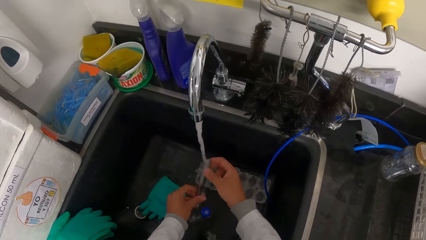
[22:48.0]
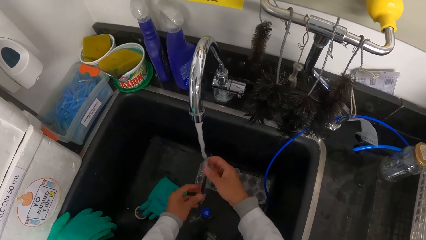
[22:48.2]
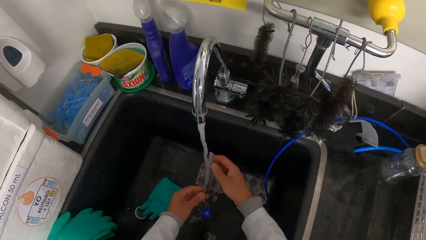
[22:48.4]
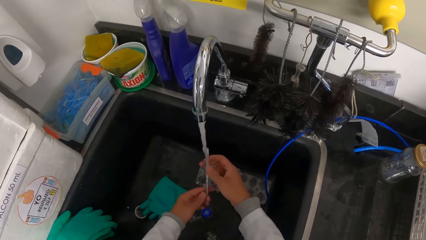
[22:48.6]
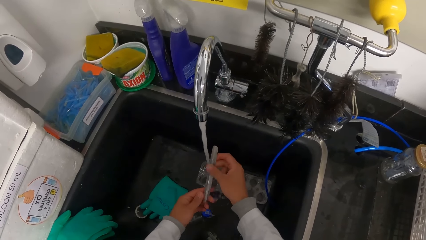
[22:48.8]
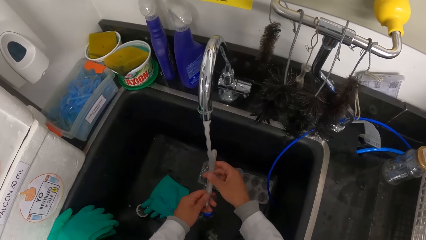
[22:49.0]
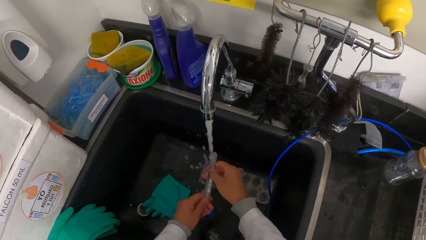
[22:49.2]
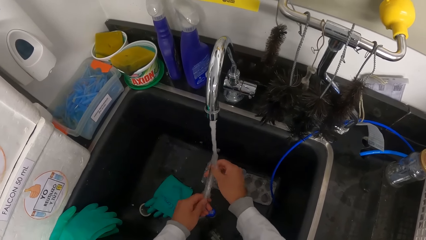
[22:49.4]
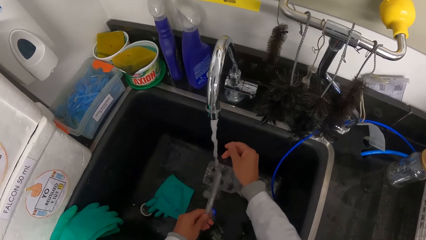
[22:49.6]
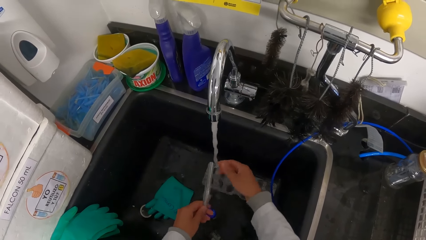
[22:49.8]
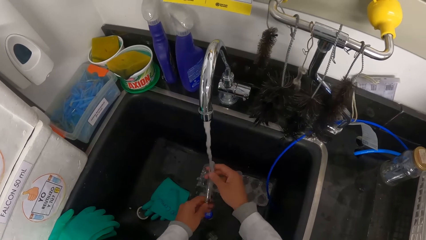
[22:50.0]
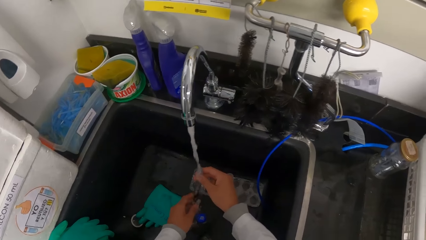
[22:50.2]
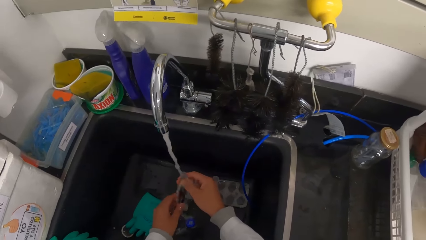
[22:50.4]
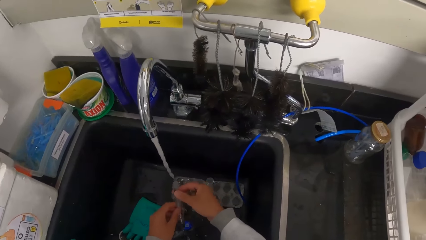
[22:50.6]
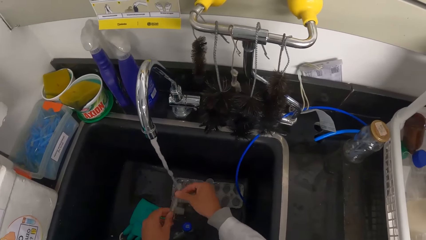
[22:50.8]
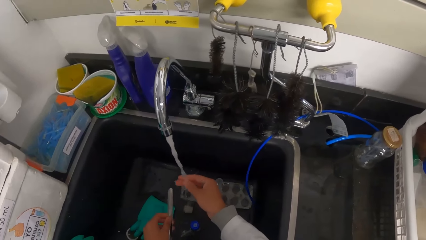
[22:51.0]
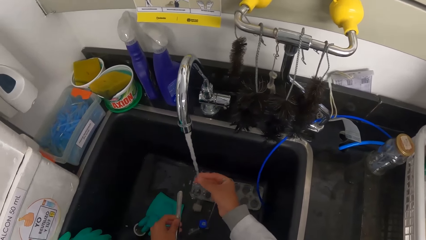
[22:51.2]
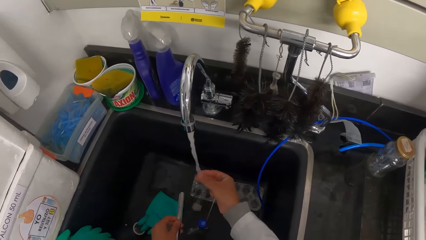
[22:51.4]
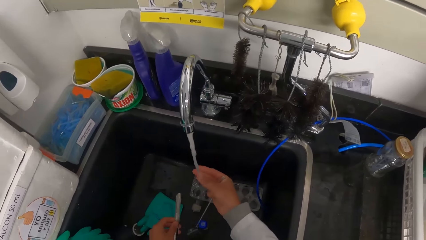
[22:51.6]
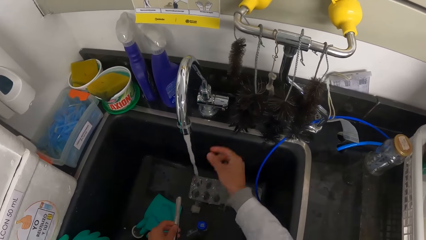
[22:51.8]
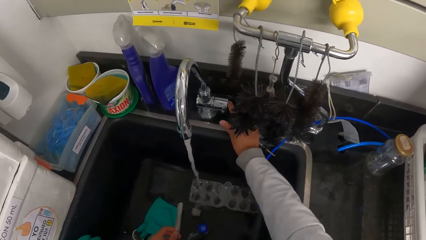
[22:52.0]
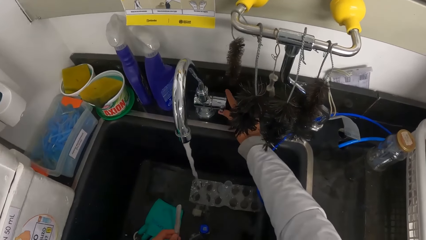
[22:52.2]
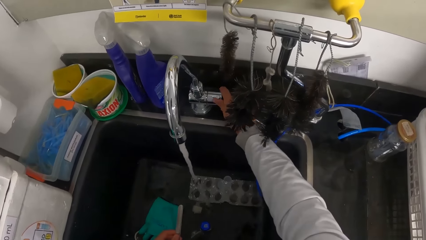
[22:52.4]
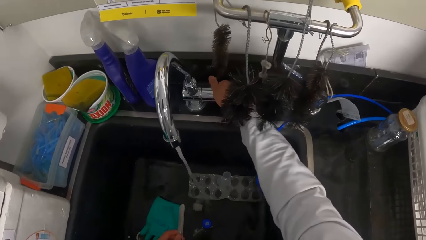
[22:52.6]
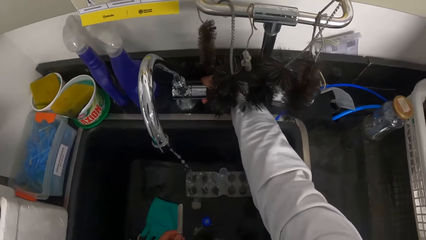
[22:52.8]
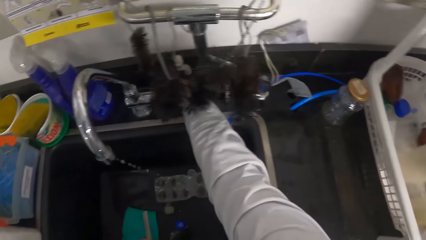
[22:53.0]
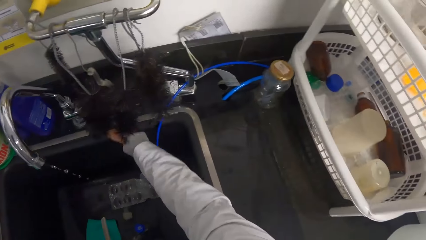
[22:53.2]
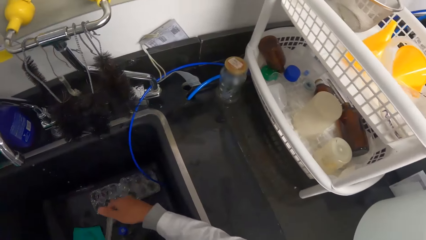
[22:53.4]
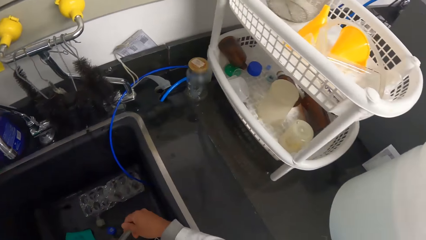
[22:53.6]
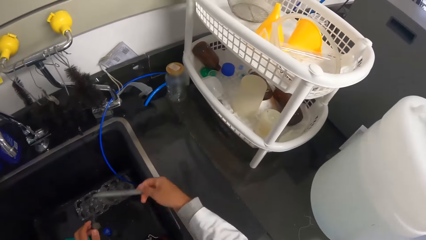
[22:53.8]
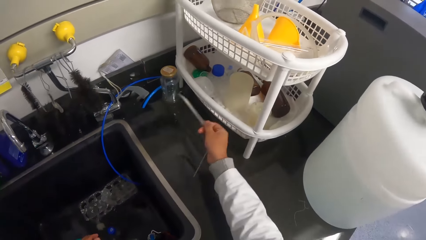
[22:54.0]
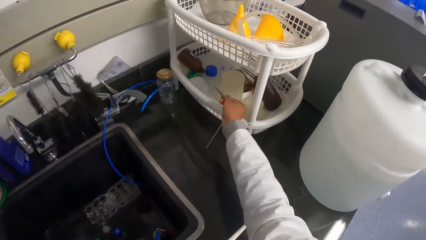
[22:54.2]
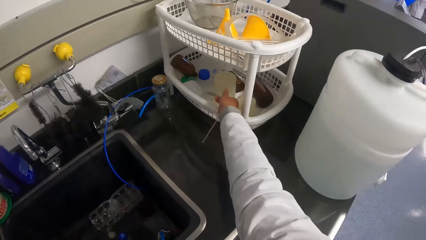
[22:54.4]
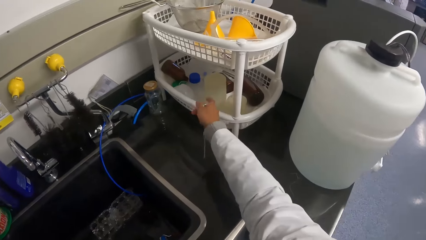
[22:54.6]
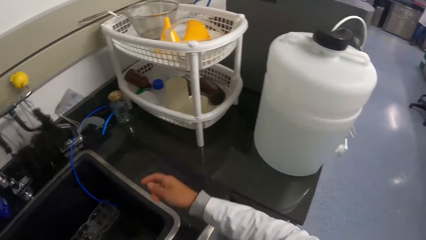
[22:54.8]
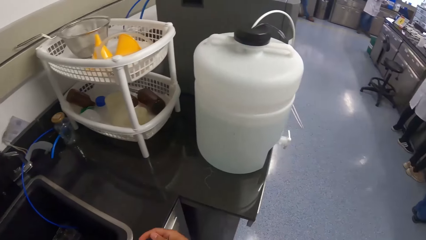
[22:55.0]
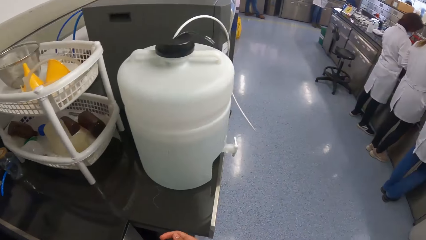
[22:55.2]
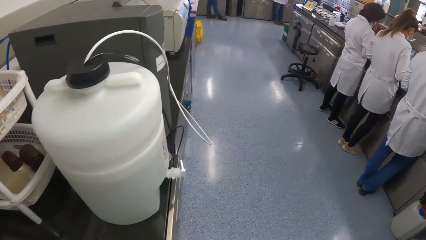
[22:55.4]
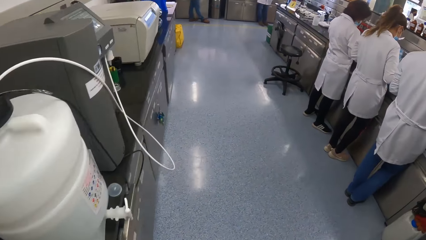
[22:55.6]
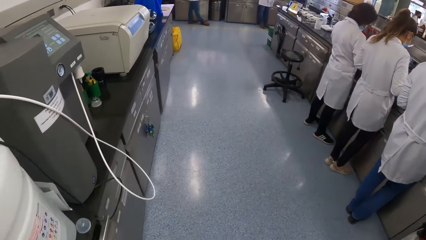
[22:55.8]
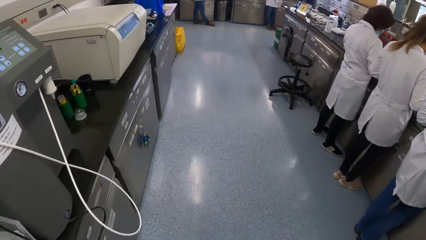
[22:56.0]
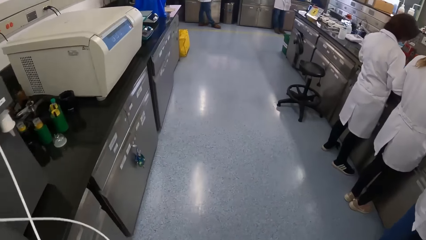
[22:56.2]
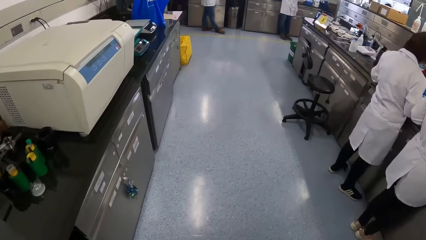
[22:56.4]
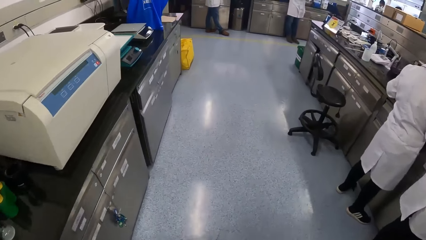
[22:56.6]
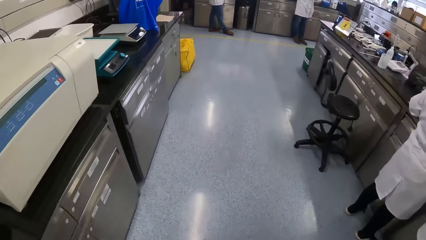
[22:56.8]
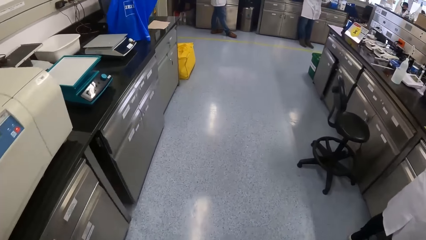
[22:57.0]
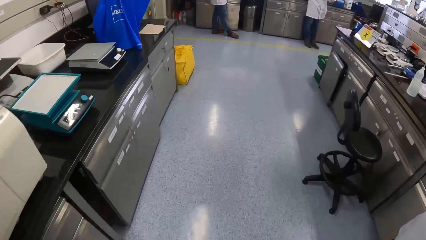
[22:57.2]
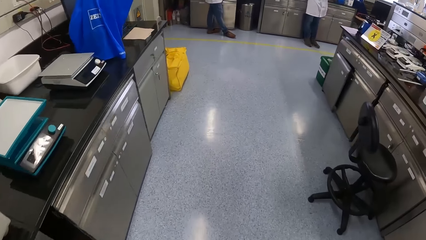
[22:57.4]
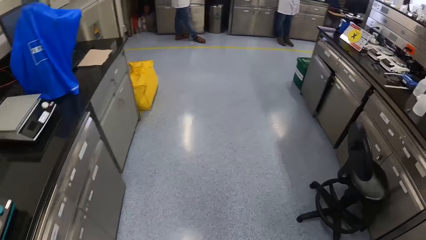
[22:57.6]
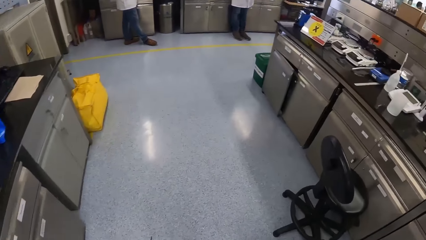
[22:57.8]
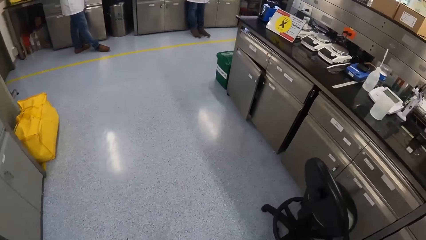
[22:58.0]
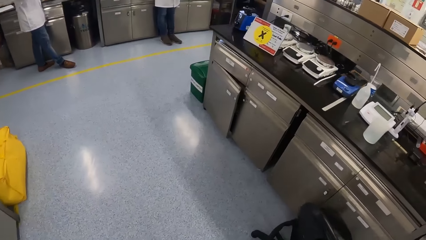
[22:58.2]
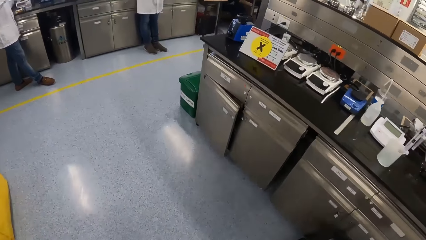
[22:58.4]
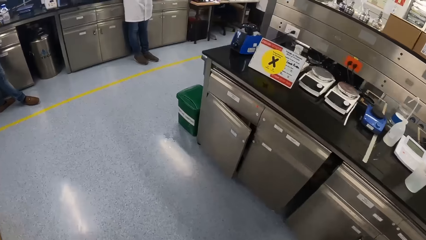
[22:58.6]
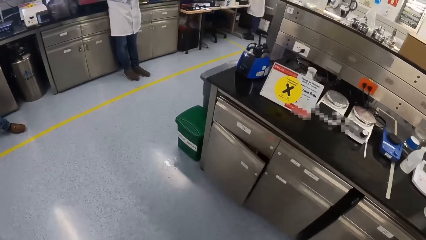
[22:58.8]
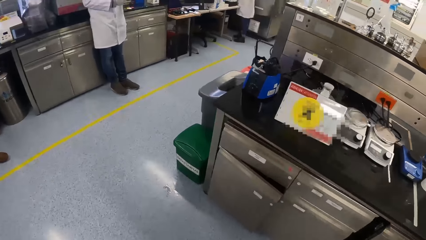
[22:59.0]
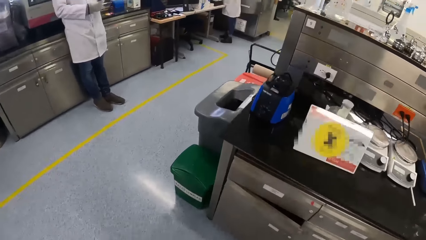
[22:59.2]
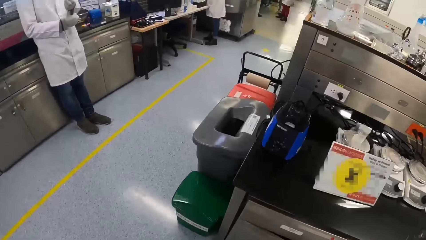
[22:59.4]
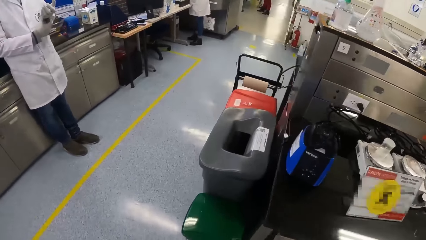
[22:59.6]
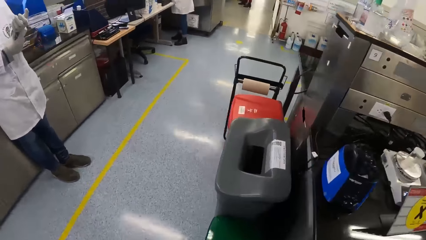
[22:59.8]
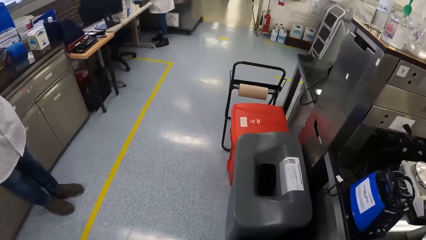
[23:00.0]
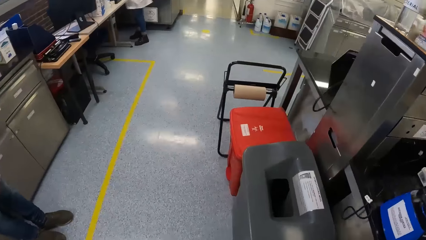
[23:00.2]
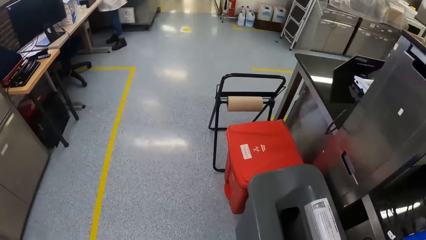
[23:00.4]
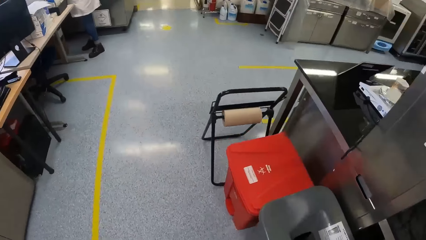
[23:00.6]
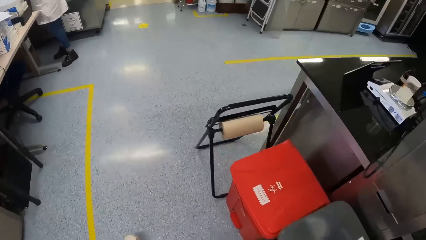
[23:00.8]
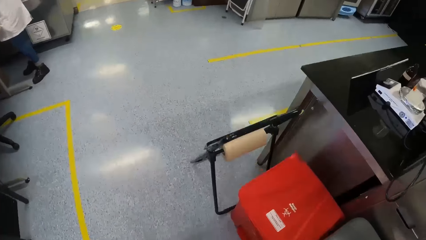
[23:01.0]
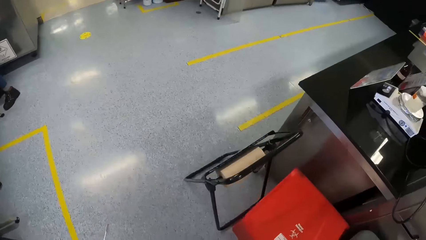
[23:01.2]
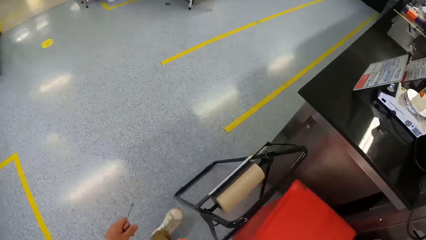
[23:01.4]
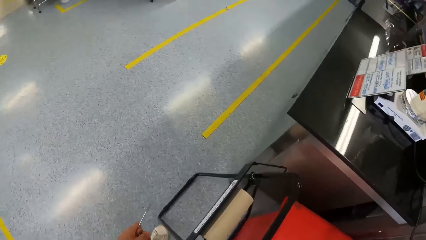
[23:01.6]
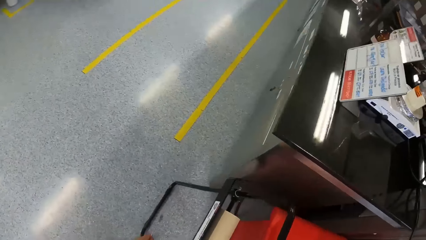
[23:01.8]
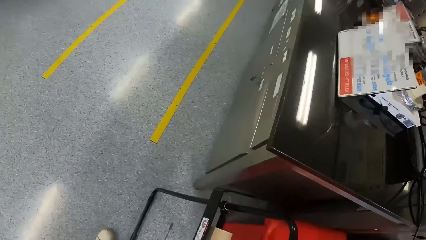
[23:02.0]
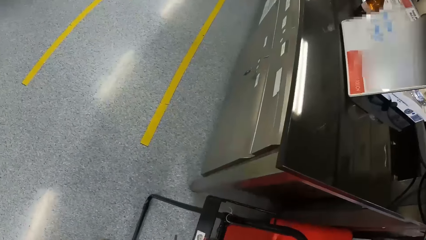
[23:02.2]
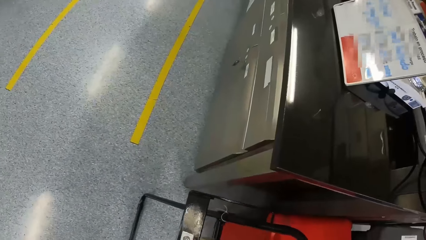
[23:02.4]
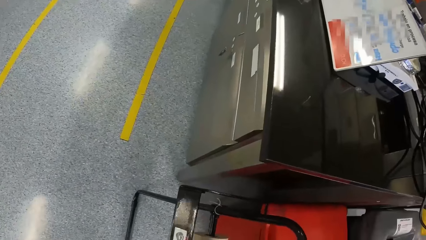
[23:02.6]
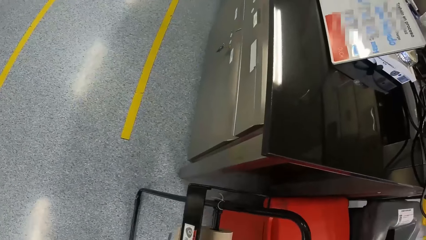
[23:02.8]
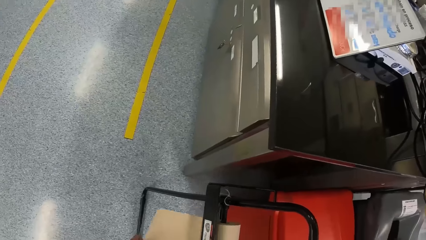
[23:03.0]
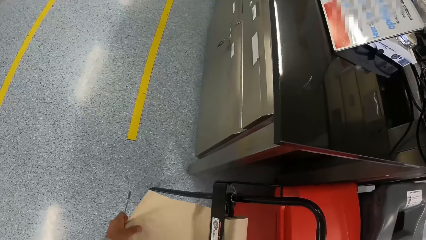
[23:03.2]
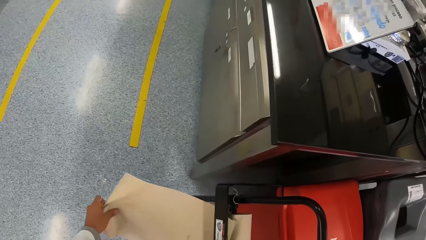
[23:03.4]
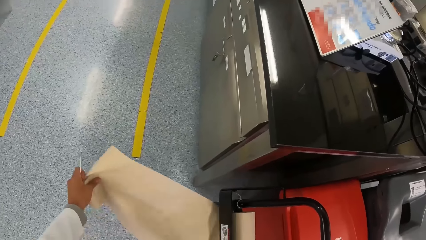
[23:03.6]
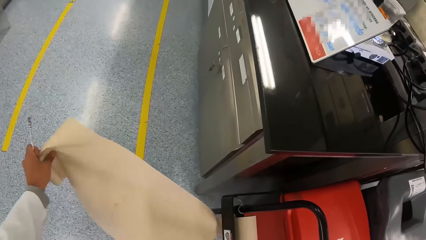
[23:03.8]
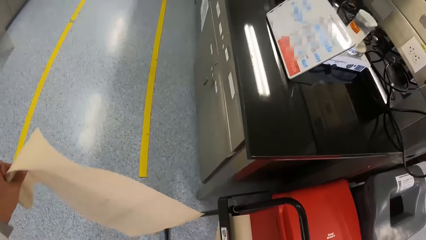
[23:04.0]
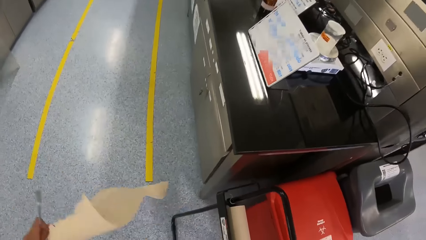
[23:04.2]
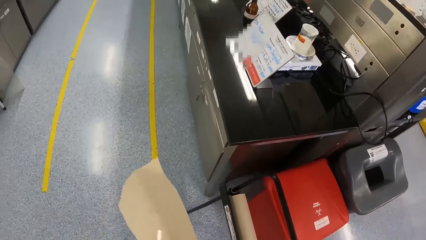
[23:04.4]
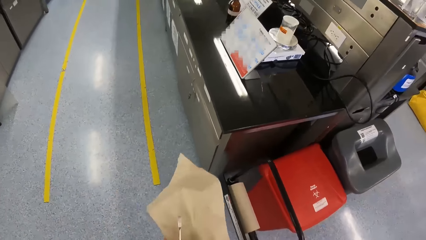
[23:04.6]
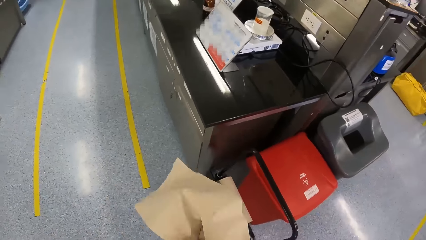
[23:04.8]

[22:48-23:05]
The camera wearer closes the tap of the sink with his right hand. He passes the test tube from his left hand to his right hand. He drops the test tube into a utensils rack with his right hand. He walks towards a paper roll dispenser. He cuts tissue paper from its roller with his left hand. He takes a manila paper from the paper stand.
